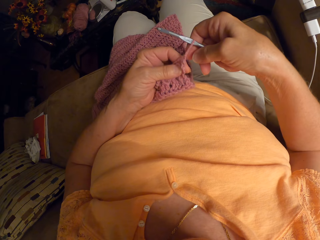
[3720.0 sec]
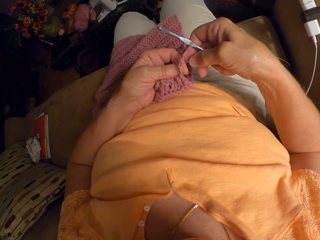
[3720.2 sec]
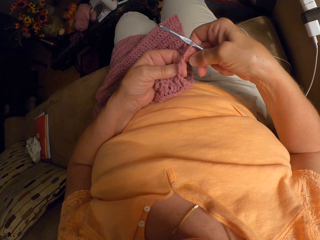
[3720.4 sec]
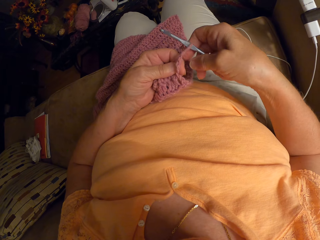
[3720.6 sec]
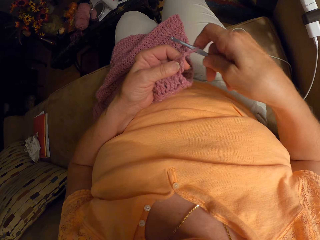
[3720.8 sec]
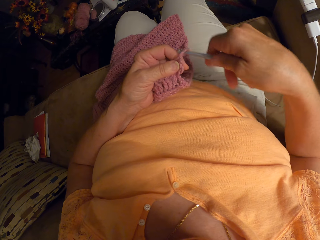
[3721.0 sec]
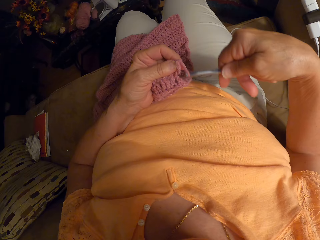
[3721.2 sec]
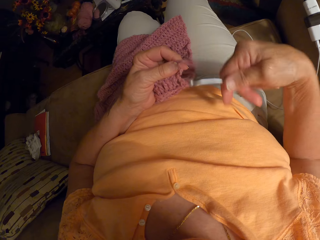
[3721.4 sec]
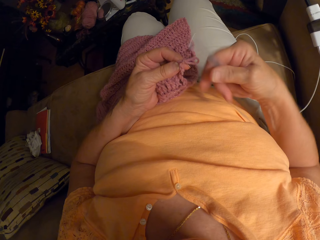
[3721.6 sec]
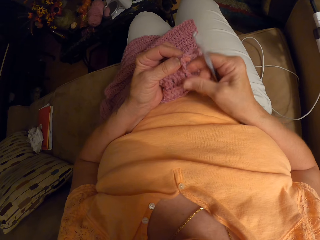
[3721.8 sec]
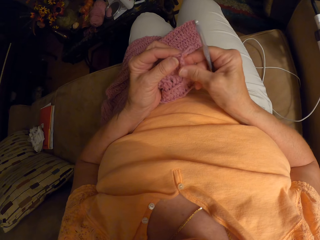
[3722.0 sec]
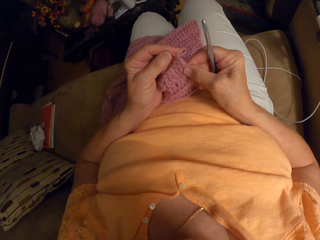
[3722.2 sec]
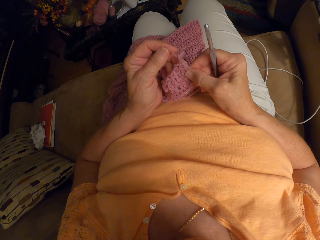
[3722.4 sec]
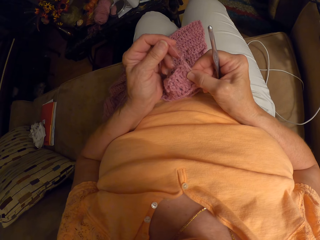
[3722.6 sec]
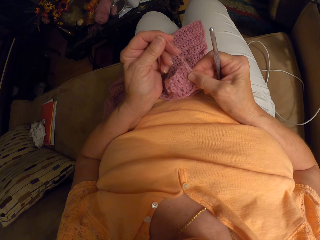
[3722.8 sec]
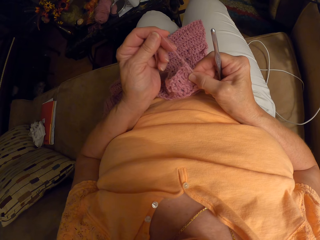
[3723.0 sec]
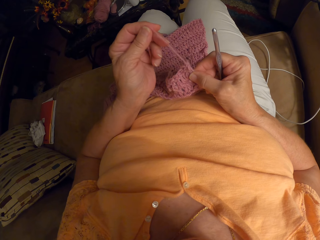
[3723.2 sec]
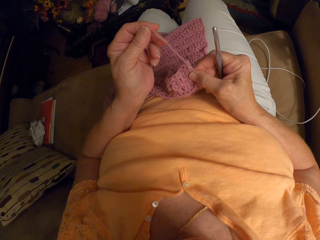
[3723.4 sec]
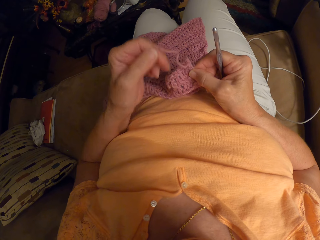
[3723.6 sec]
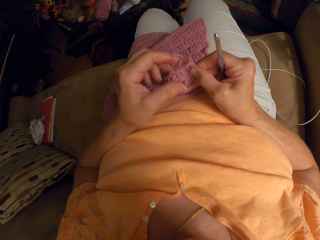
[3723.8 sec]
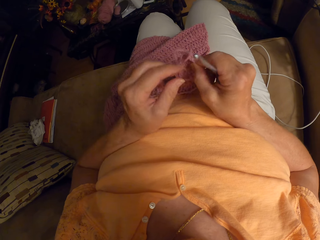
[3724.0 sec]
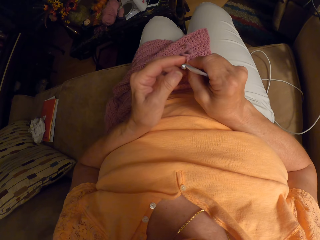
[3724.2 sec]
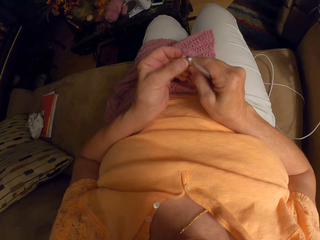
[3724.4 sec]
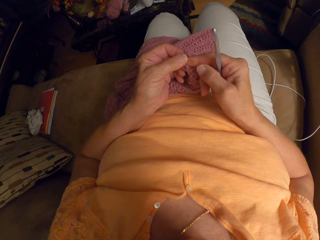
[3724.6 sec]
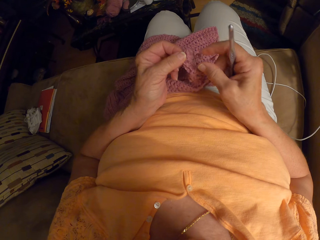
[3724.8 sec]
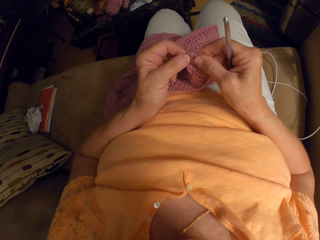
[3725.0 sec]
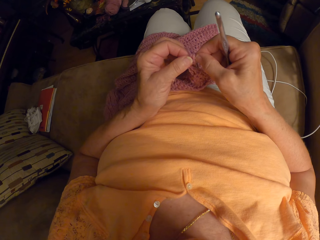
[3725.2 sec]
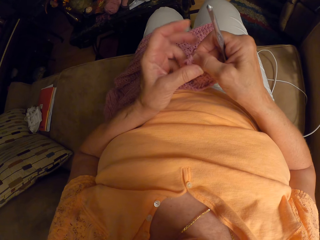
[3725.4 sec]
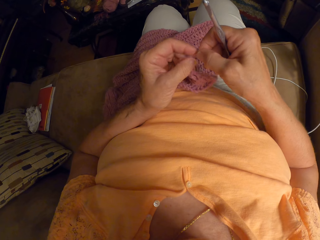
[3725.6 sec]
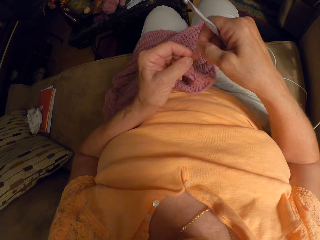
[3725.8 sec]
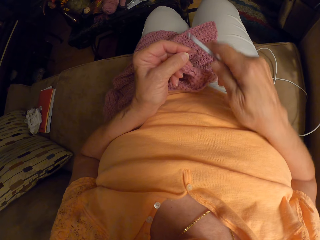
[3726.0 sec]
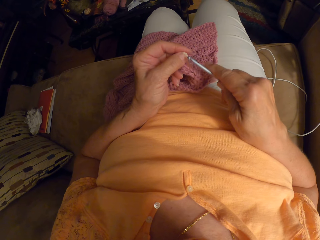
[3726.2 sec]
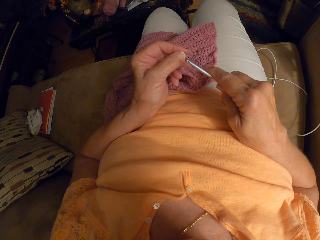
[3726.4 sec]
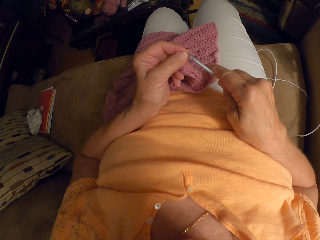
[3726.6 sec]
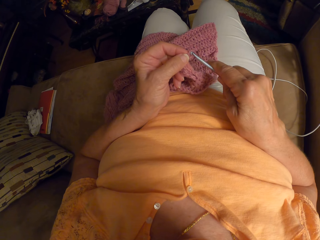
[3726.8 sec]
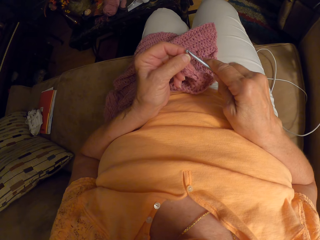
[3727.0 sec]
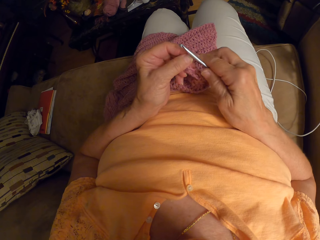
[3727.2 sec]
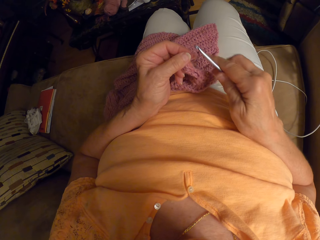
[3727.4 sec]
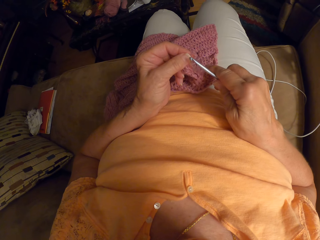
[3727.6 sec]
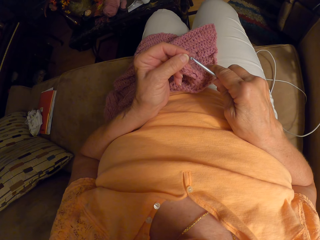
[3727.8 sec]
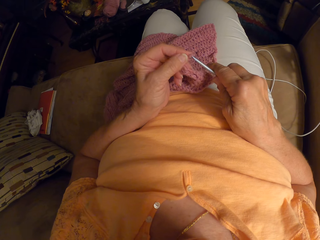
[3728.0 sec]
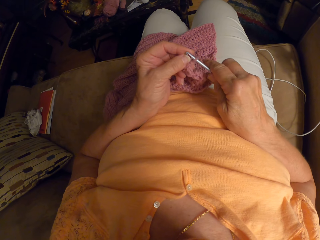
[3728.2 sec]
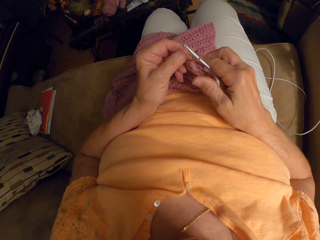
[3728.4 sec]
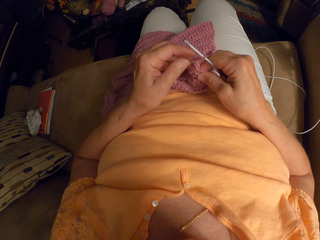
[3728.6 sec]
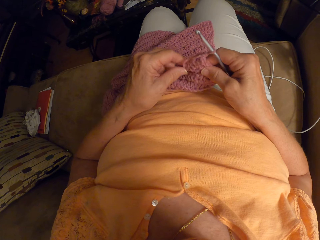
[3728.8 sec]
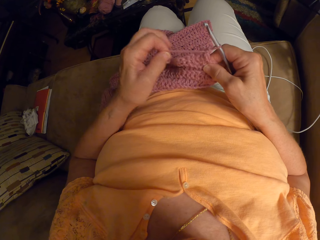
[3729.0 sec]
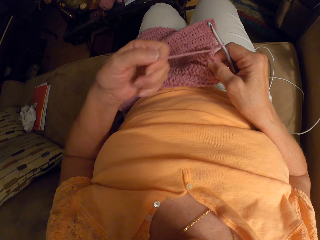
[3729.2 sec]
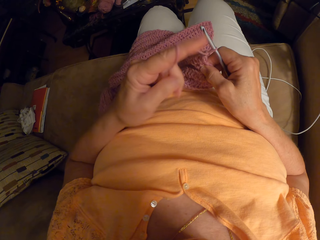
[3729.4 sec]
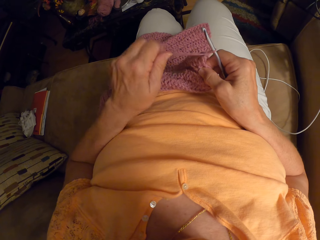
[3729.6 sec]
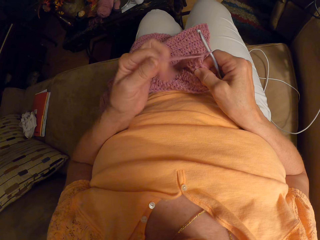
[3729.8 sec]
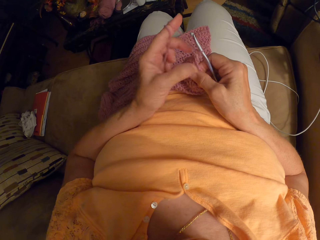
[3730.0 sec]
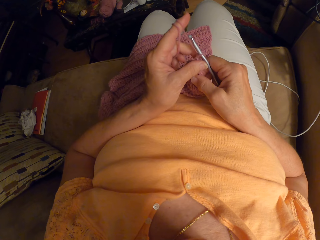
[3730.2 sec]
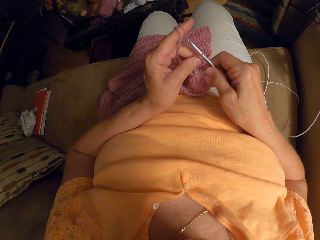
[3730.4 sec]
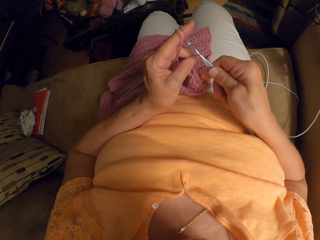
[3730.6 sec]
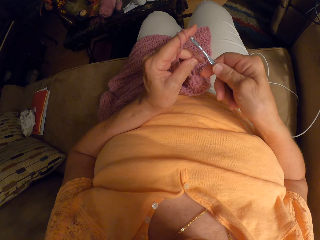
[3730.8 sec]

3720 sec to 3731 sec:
The camera wearer removes the crochet hook from the crochet. She touches the yarn. She pulls out the yarn from the crochet. She inserts the crochet hook into the crochet. She wraps the yarn around her left index finger.

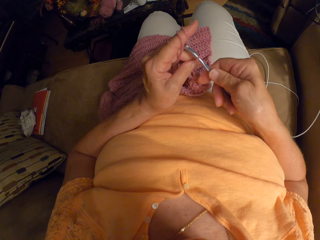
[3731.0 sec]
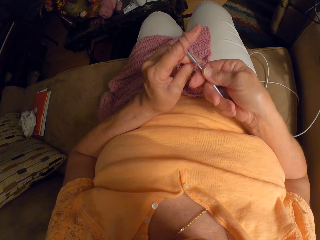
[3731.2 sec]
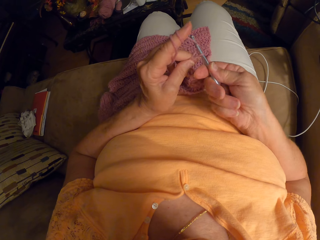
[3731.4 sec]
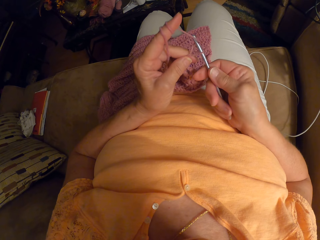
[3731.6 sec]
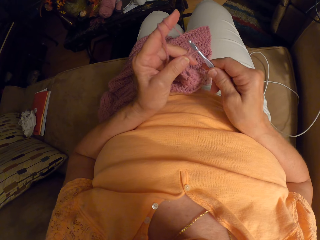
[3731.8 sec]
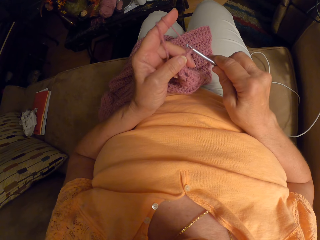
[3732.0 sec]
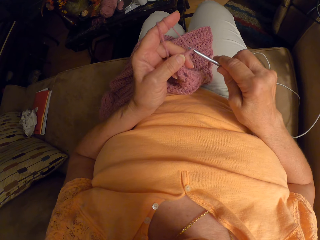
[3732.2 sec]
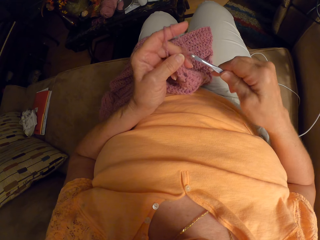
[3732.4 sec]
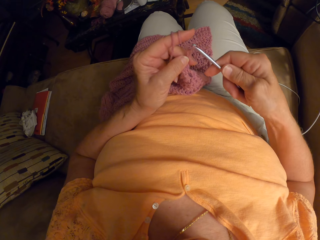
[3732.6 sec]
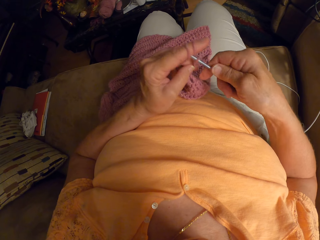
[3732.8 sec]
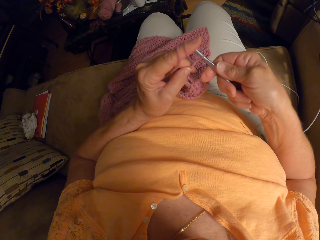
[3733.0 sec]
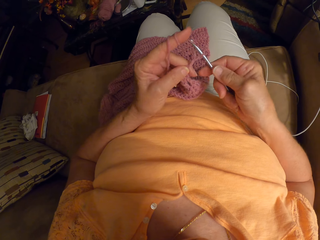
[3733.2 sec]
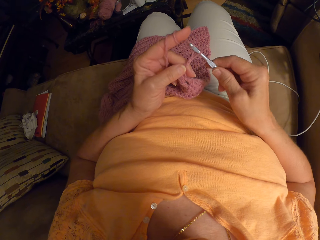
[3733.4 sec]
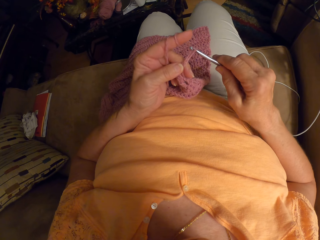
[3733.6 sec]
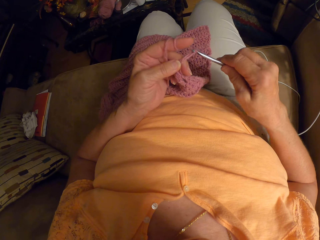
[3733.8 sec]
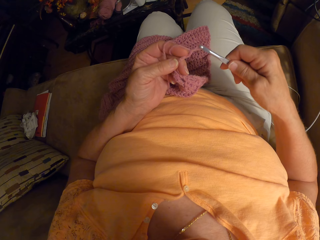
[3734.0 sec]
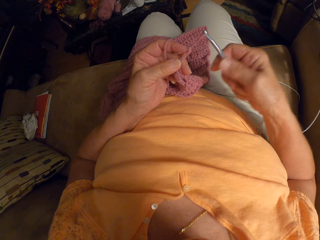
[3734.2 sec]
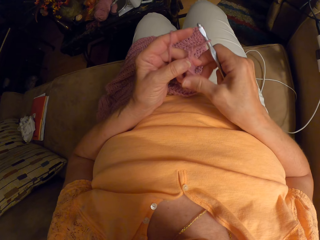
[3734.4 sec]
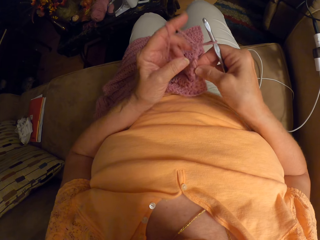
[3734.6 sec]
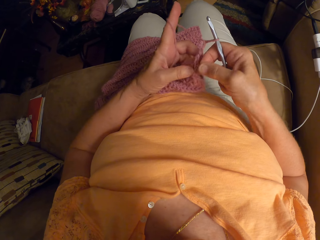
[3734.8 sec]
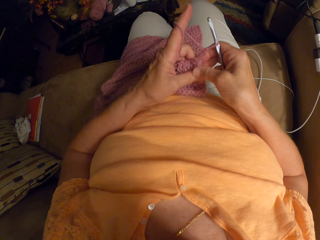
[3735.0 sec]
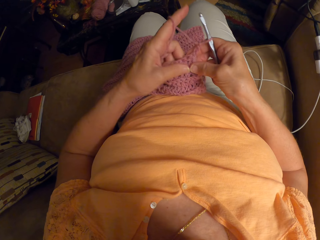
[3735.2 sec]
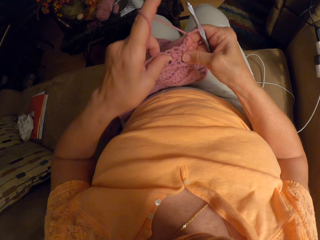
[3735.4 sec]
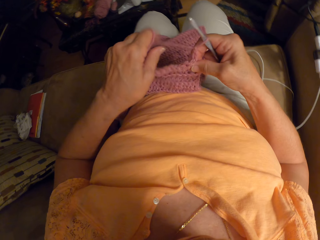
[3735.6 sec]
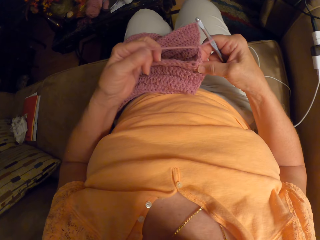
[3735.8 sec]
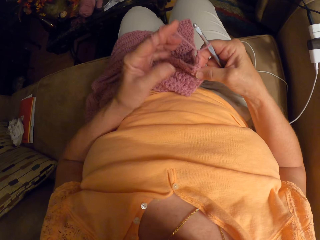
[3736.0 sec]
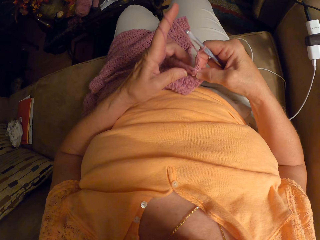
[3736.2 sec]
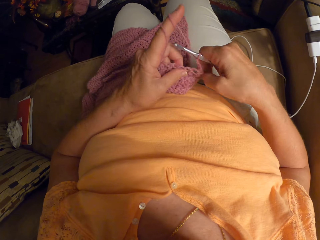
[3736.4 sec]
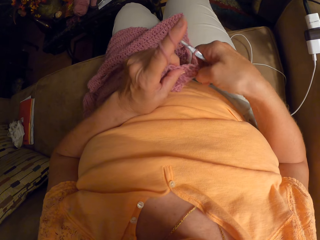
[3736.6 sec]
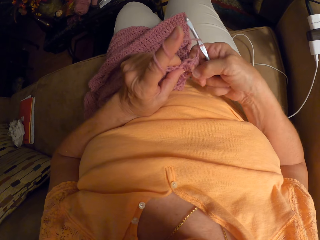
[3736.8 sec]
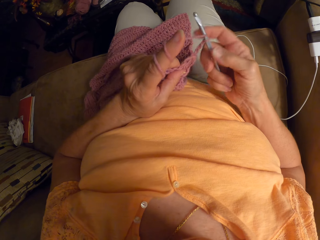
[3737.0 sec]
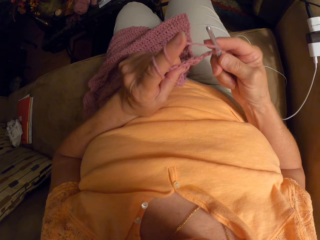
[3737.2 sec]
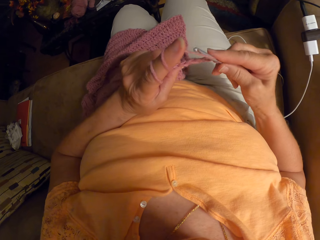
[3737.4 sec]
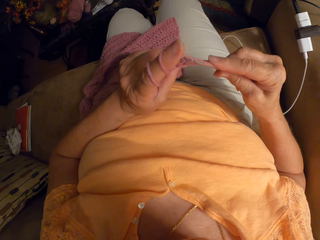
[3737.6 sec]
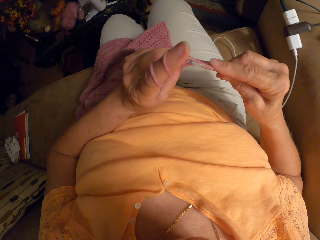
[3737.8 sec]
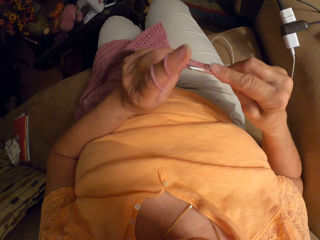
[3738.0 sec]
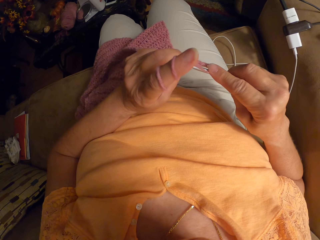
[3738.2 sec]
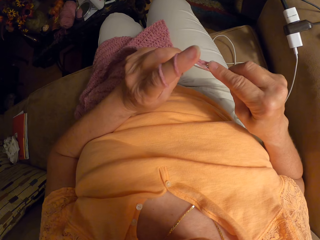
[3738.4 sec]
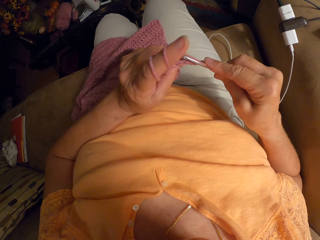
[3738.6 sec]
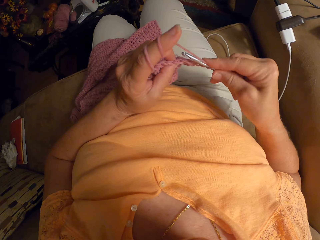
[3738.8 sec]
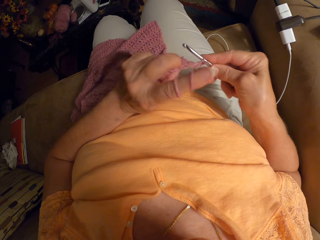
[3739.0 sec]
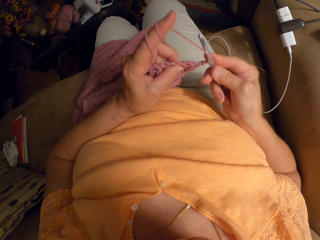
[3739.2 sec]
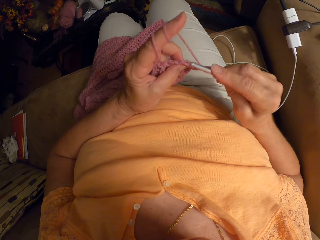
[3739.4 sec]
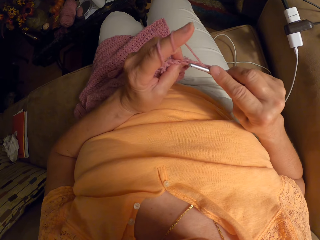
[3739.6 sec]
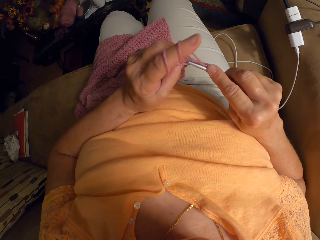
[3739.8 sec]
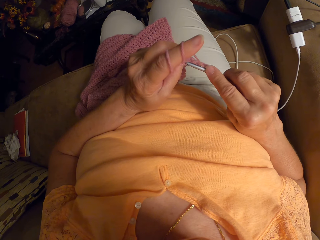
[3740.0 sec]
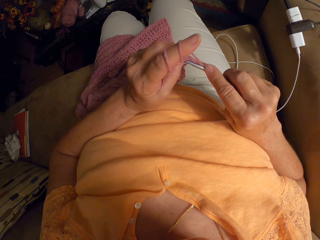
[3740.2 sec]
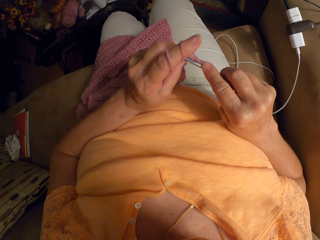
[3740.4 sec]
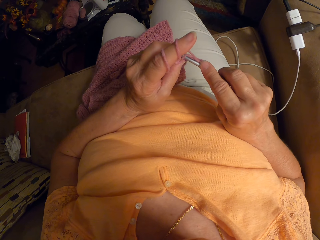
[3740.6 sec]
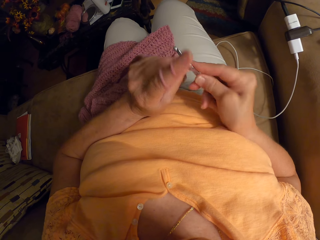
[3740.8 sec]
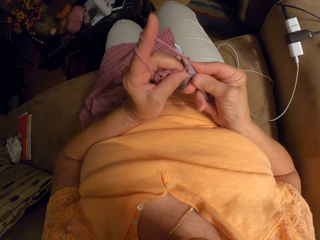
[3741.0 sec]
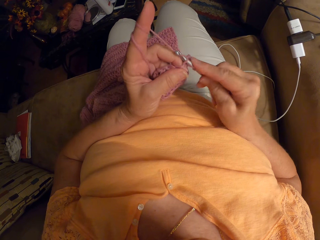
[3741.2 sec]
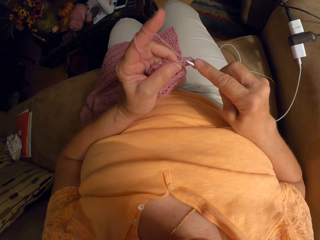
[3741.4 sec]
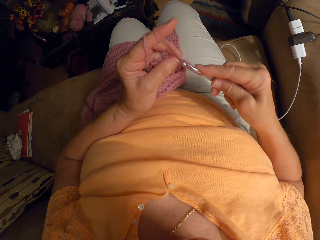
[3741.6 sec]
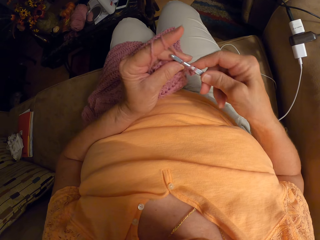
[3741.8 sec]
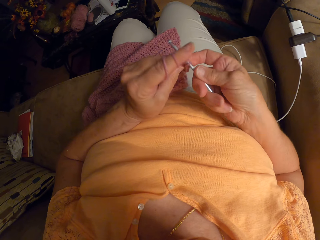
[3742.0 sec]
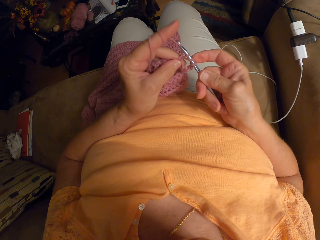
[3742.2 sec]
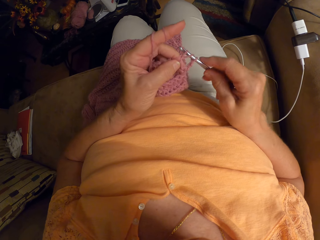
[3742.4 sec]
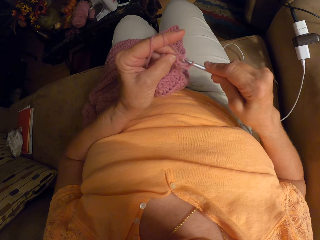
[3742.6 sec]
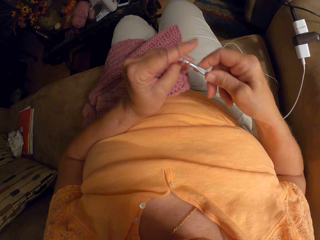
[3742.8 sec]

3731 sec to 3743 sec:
The camera wearer resumes crocheting the yarn with the crochet hook. They sew a piece of yarn using crochet. They remove the crochet from the yarn cord. They sew the piece of yarn using crochet. They adjust the crochet together with the yarn. They touch the piece of yarn. They resume crocheting the yarn with the crochet hook. They sew the piece of yarn using crochet.
